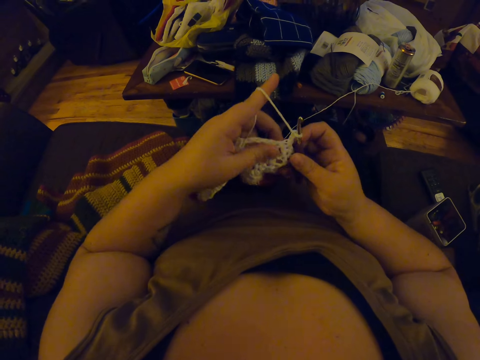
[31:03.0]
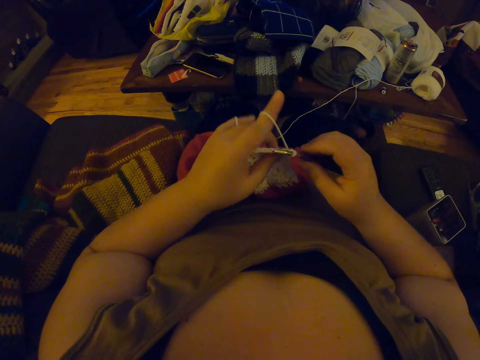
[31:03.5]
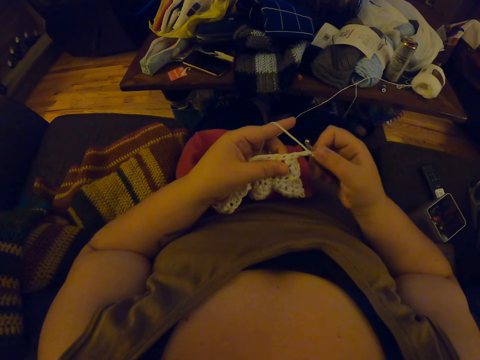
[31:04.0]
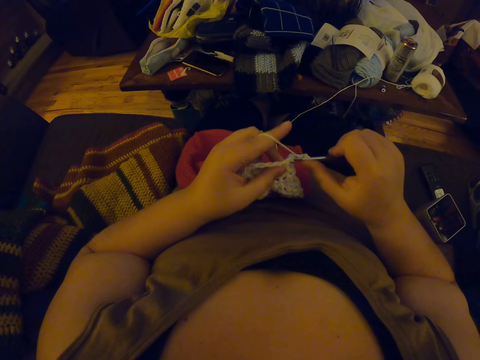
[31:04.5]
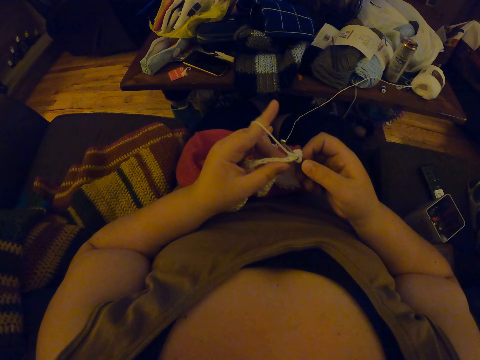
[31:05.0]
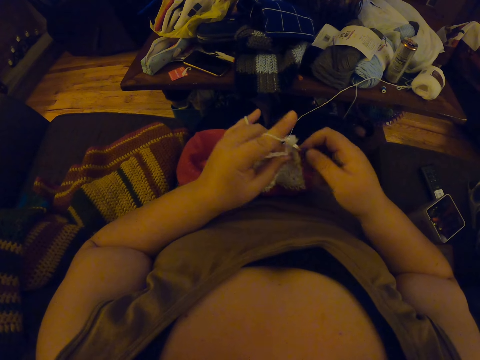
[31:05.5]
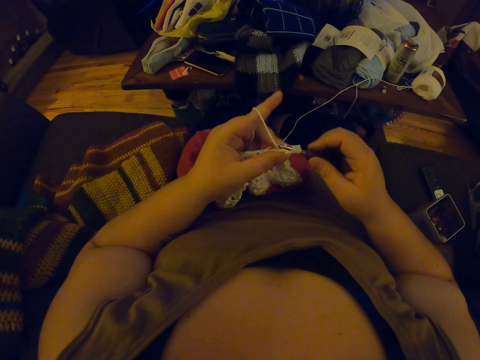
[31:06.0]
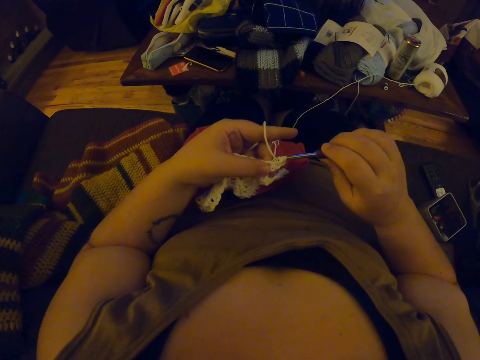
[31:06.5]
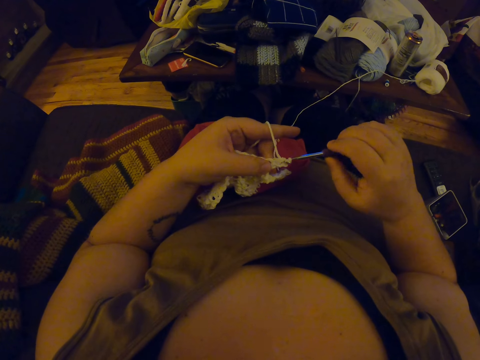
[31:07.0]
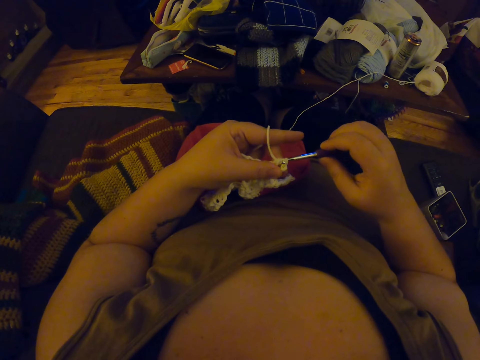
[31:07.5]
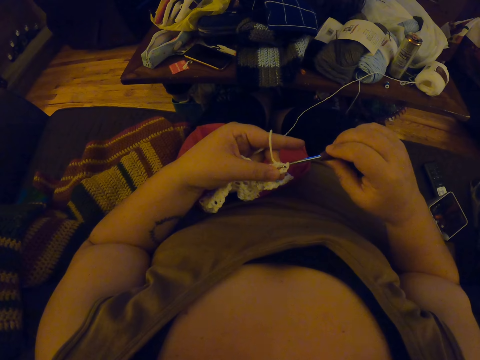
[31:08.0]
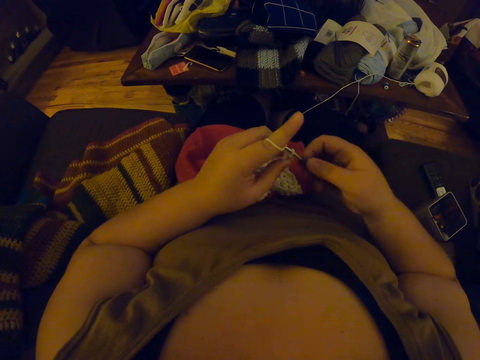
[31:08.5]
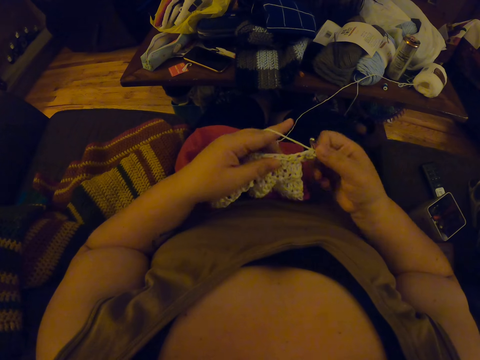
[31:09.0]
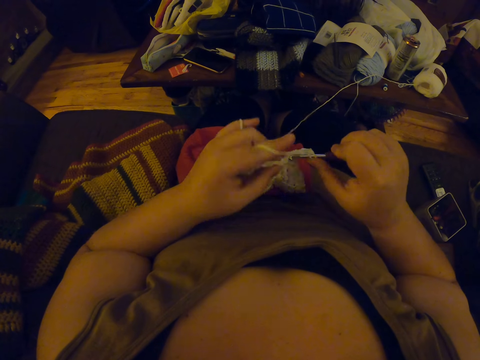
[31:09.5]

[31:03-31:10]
The camera wearer holds the string. They crochet the edge of a material with a yarn.

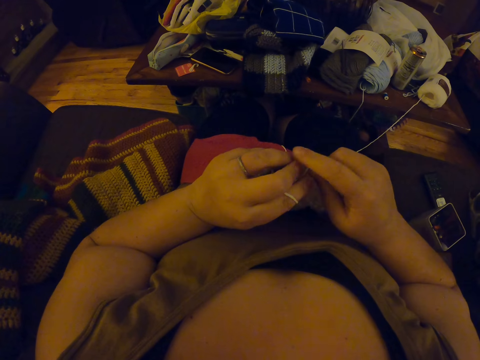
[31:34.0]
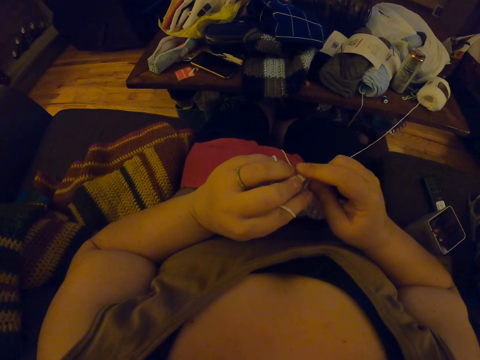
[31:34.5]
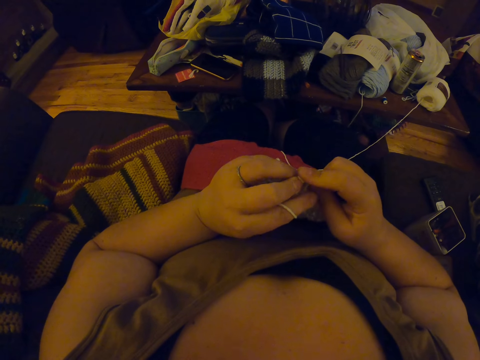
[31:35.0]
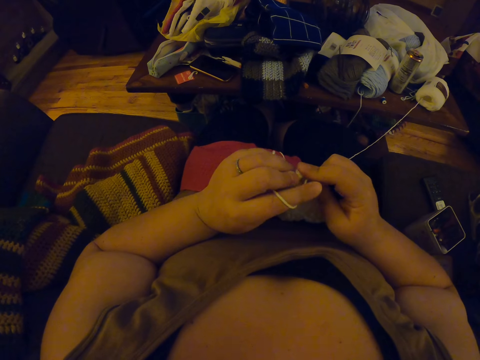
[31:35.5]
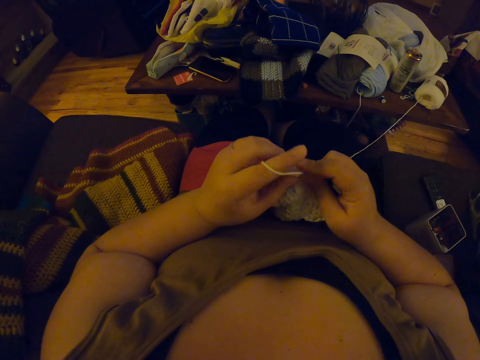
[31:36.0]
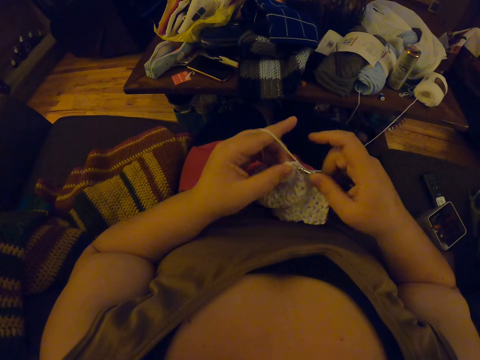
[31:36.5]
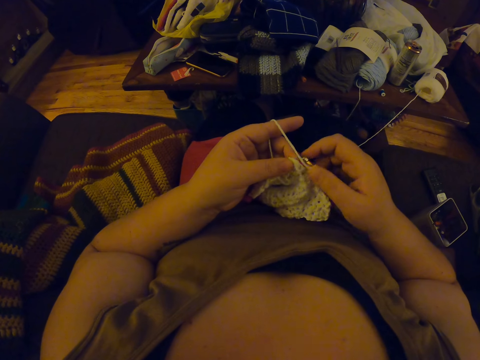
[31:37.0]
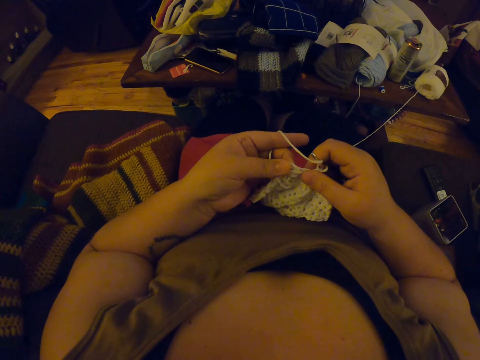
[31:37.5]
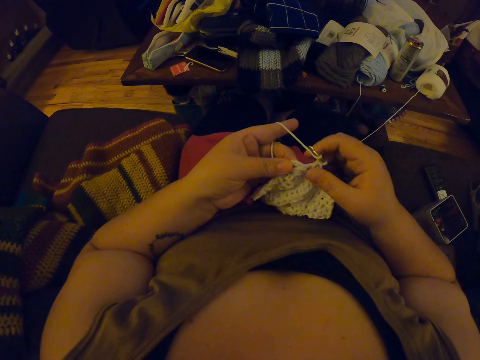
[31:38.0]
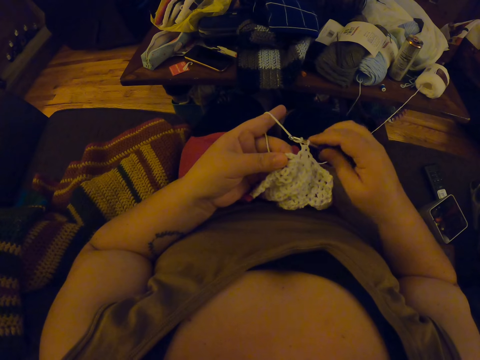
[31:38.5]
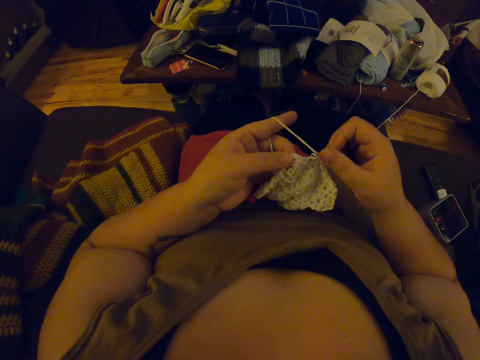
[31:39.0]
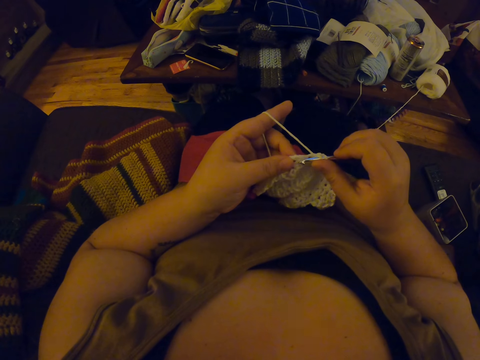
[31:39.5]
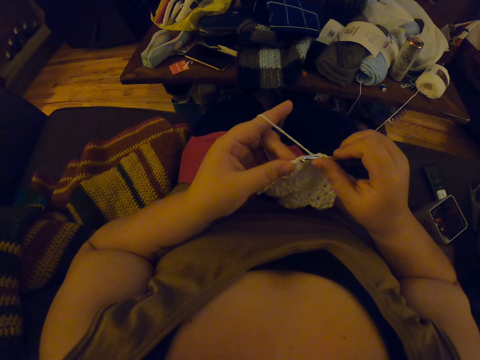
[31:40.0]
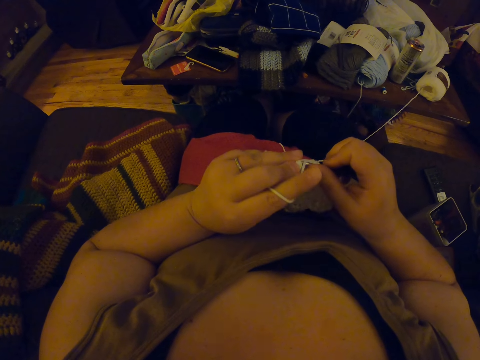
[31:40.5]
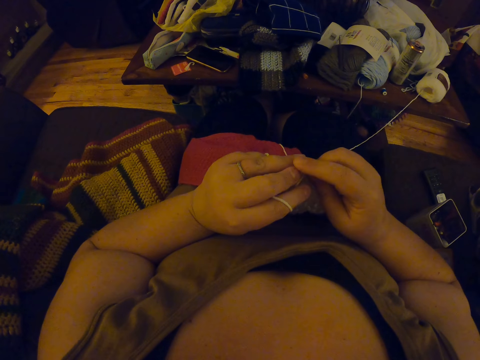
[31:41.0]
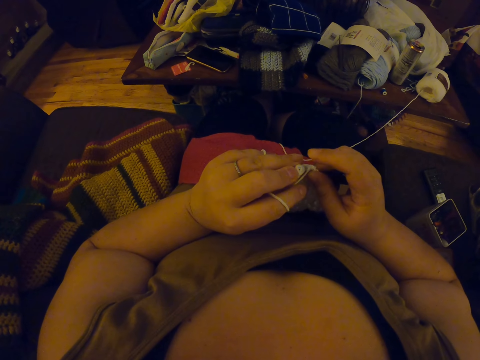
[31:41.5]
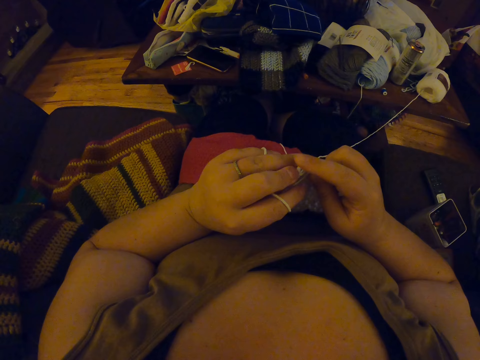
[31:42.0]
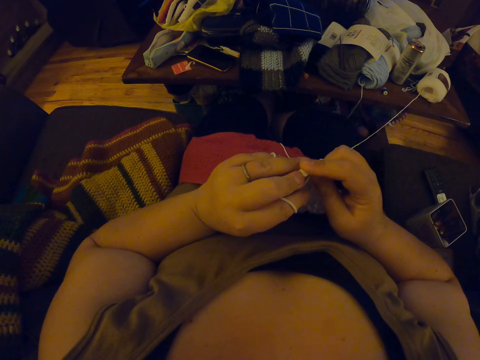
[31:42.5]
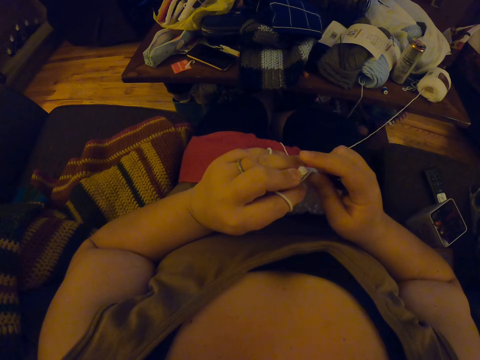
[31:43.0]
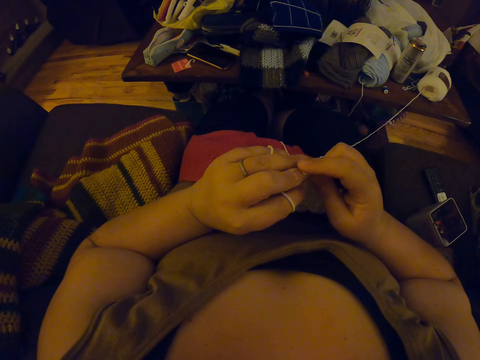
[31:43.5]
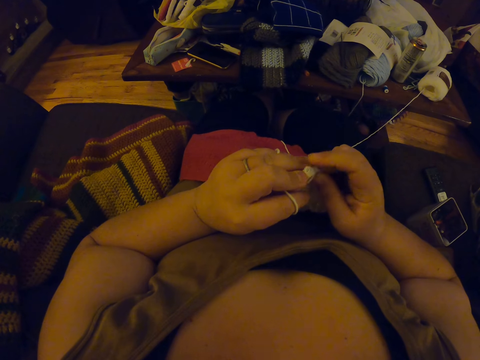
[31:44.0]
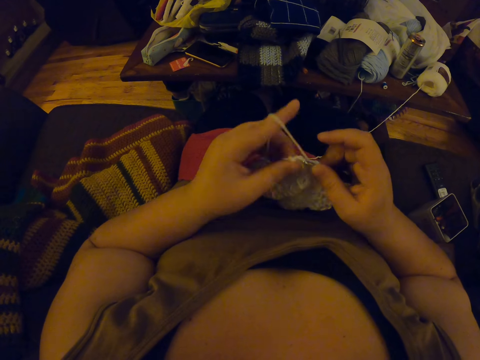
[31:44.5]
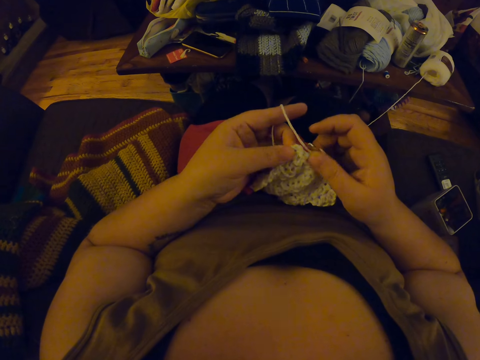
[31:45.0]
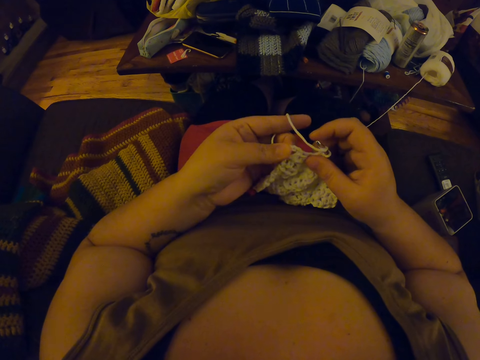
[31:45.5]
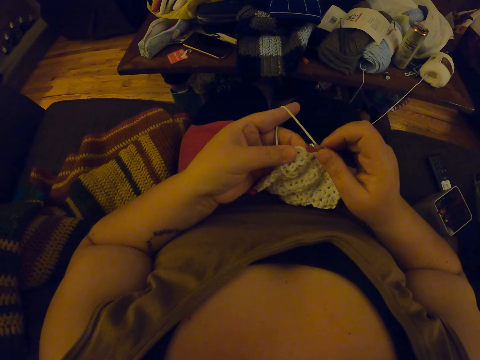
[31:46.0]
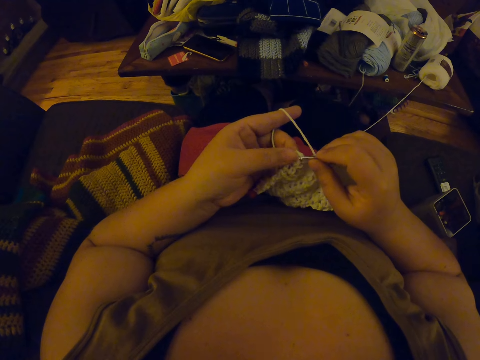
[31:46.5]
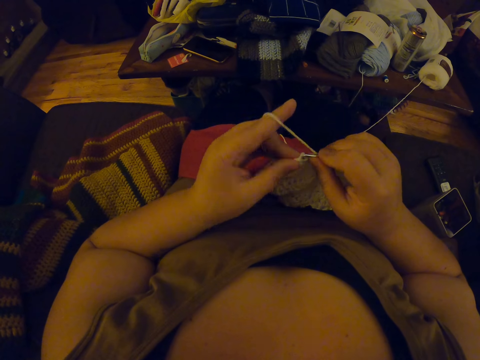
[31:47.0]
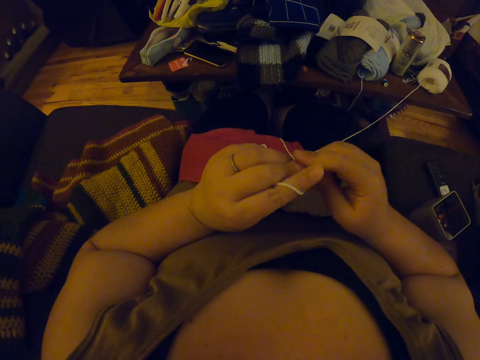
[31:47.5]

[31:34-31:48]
The camera wearer tries to insert the crochet in the fabric. They begin to crochet. They try inserting the crochet in the fabric and crochet with the yarn.

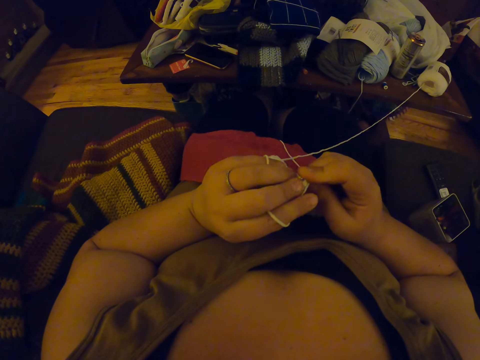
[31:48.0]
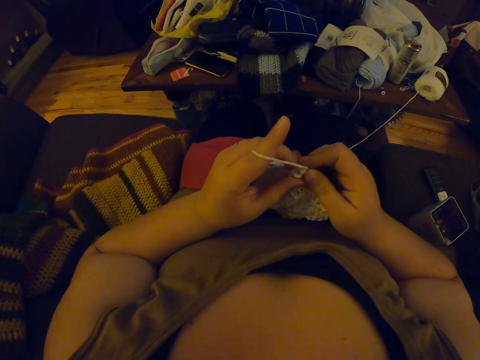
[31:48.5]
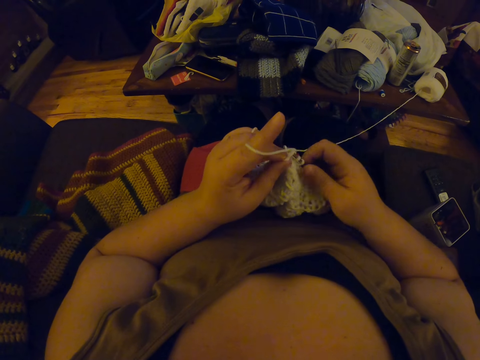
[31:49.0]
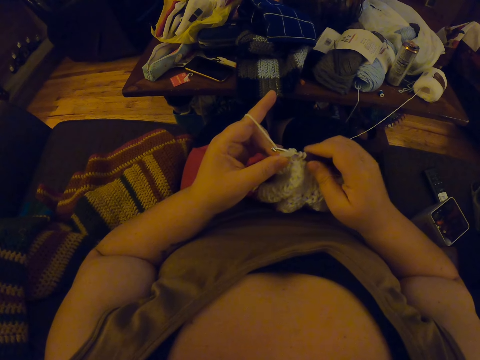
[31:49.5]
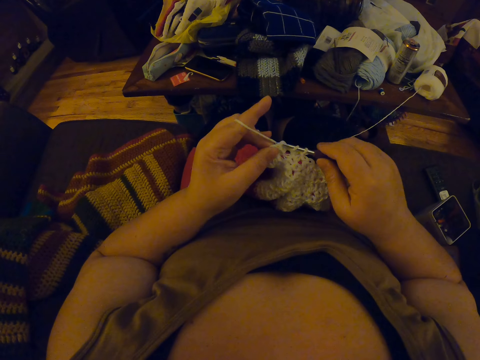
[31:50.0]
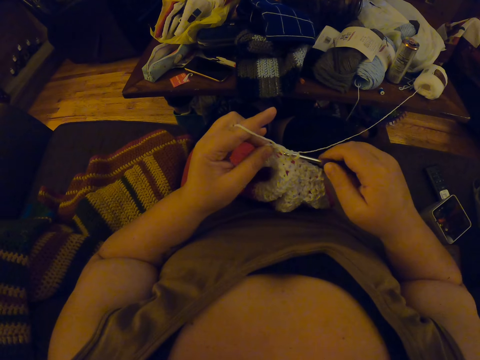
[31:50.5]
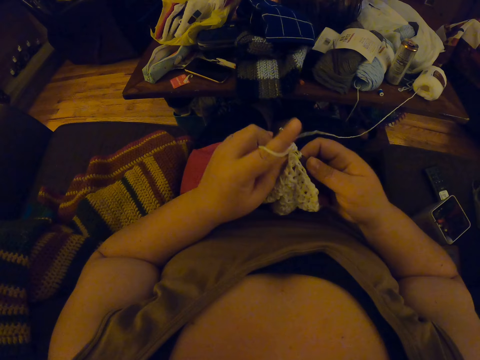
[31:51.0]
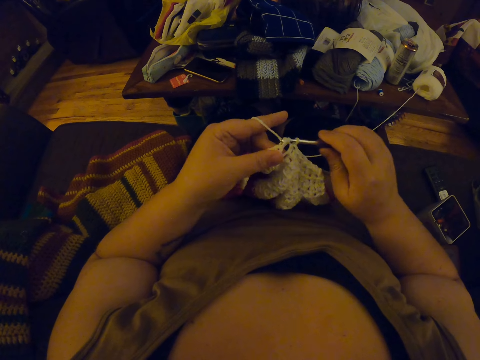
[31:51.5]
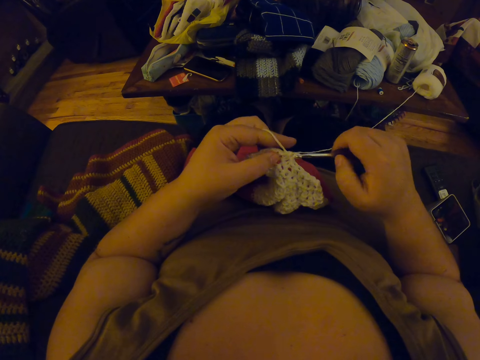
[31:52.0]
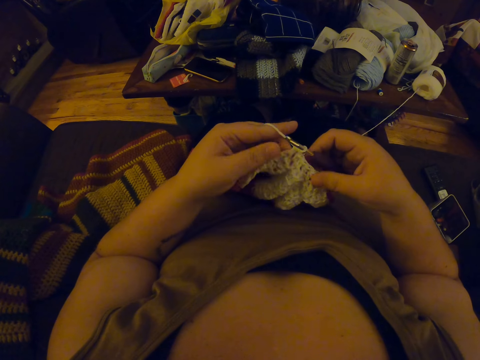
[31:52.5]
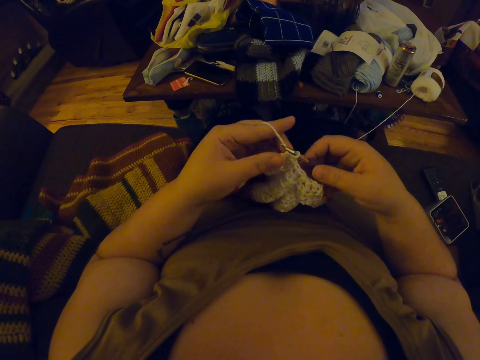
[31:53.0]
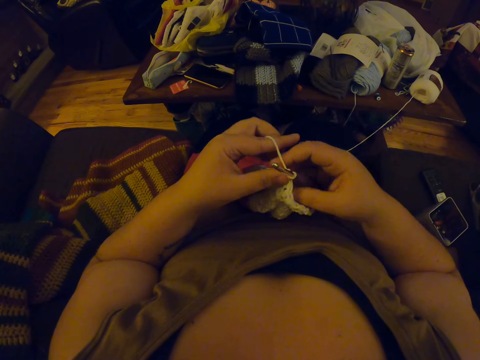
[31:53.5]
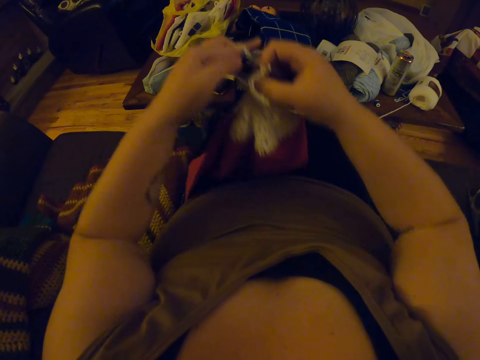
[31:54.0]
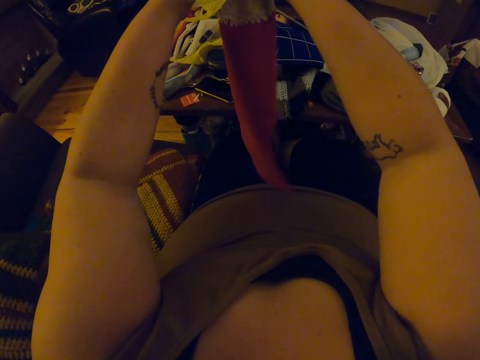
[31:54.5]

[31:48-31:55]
The camera wearer adjusts the crochet in her hands. She is stretching her hand.
